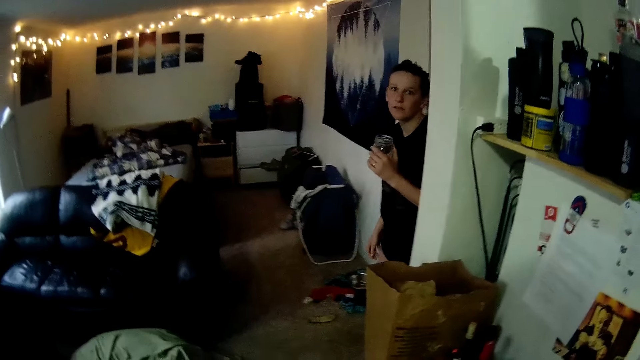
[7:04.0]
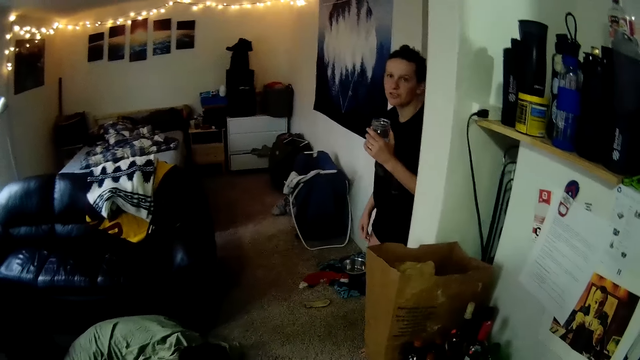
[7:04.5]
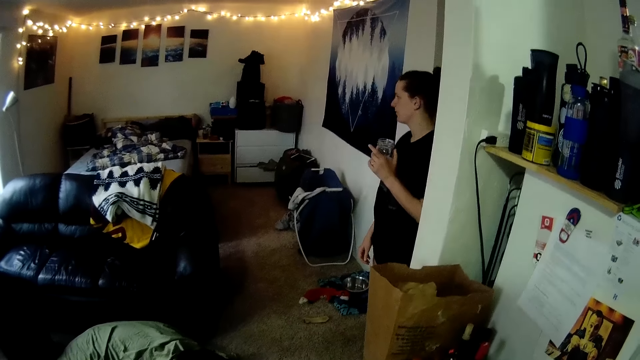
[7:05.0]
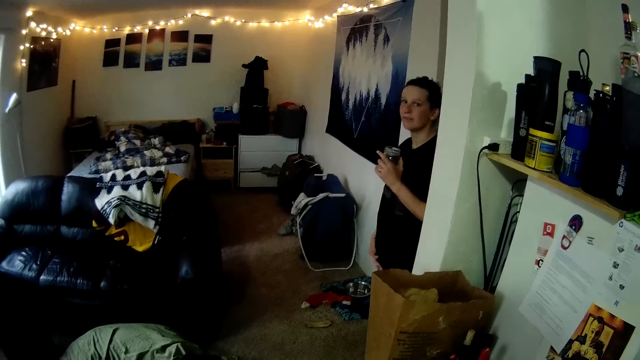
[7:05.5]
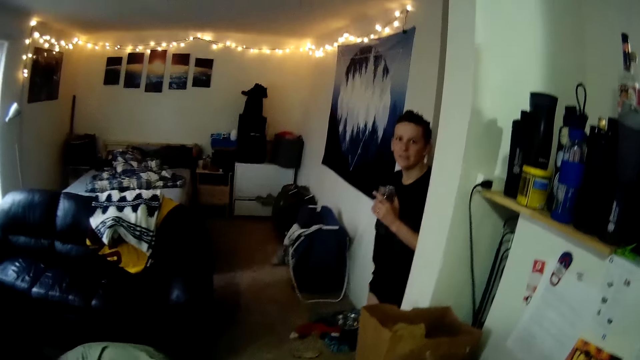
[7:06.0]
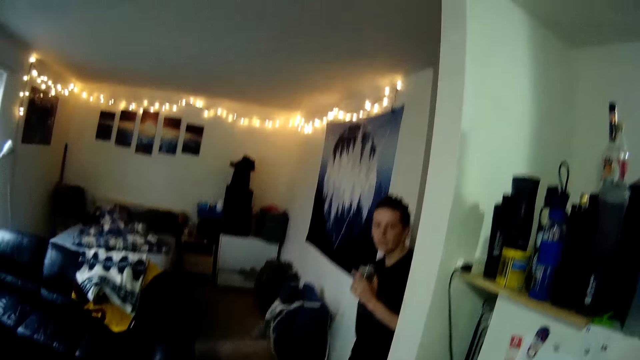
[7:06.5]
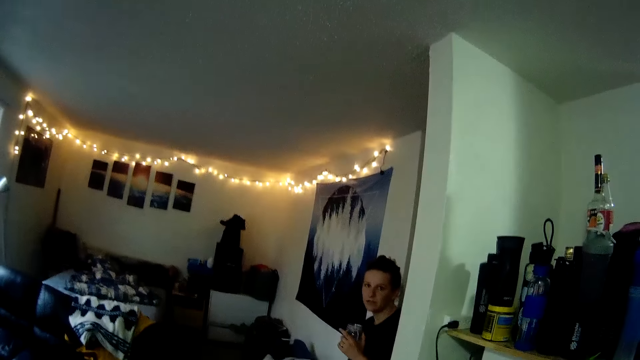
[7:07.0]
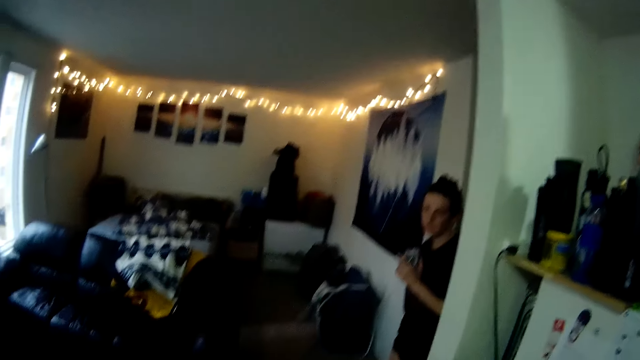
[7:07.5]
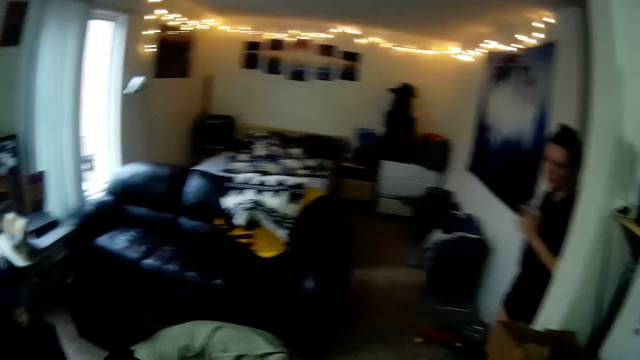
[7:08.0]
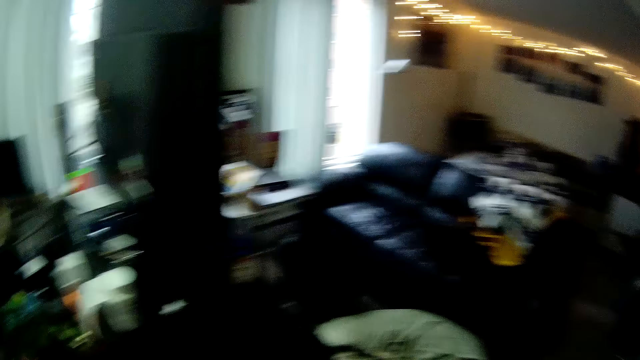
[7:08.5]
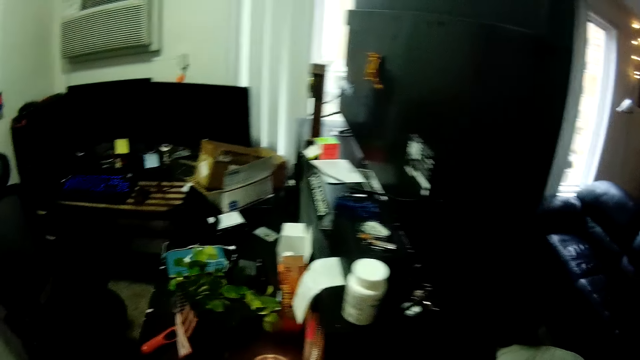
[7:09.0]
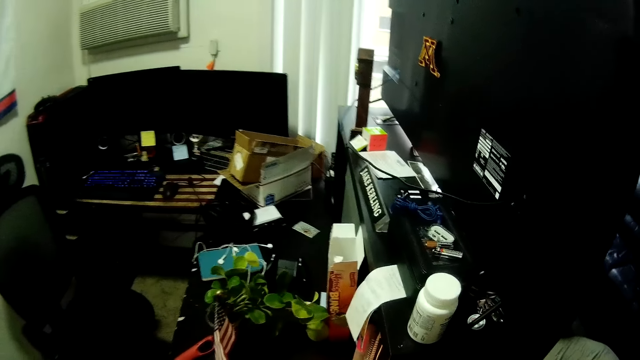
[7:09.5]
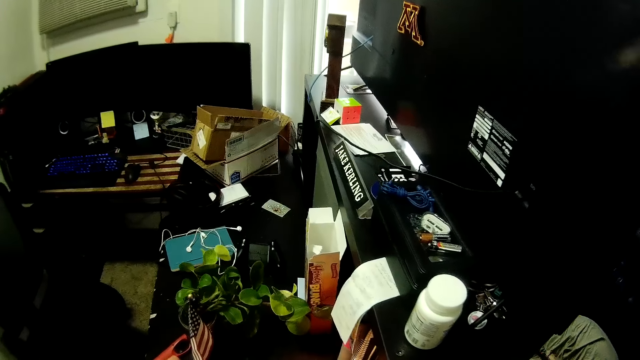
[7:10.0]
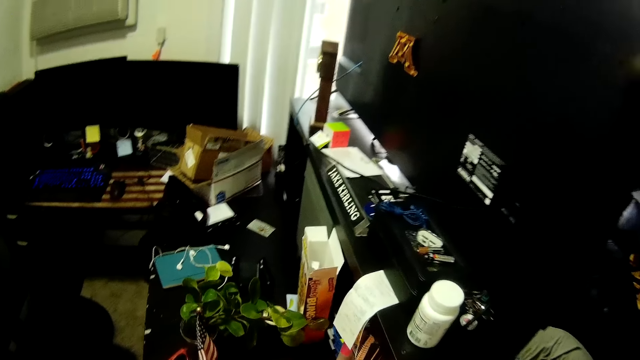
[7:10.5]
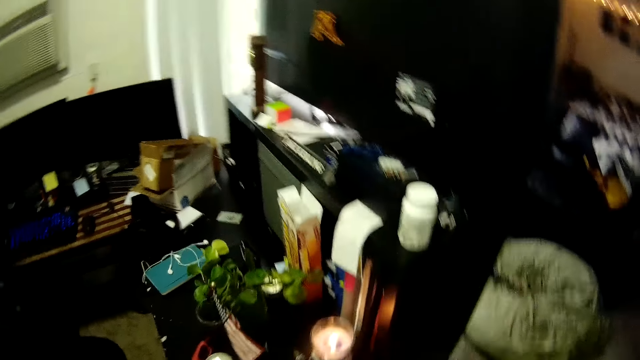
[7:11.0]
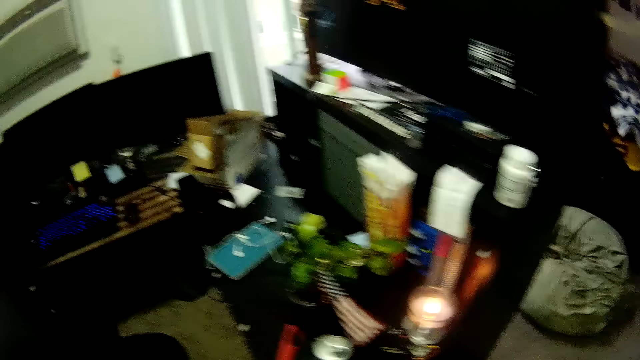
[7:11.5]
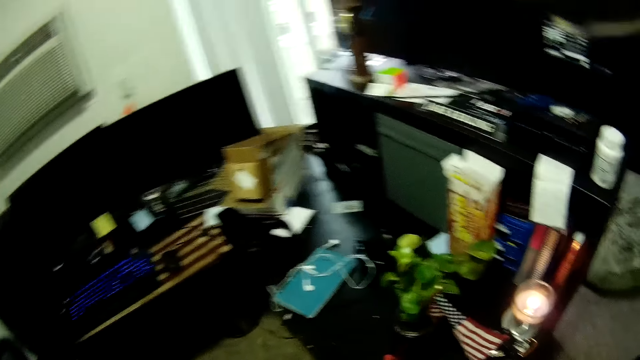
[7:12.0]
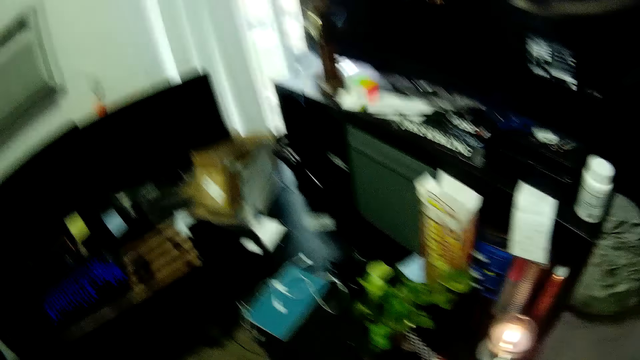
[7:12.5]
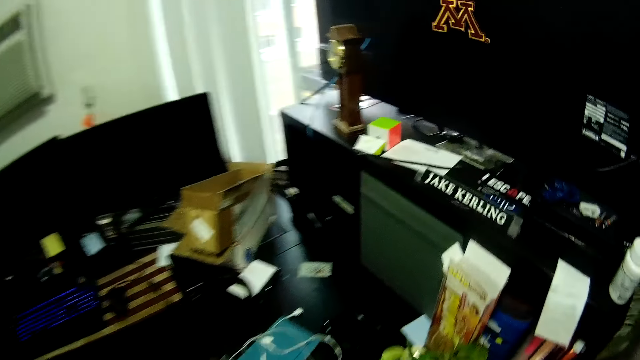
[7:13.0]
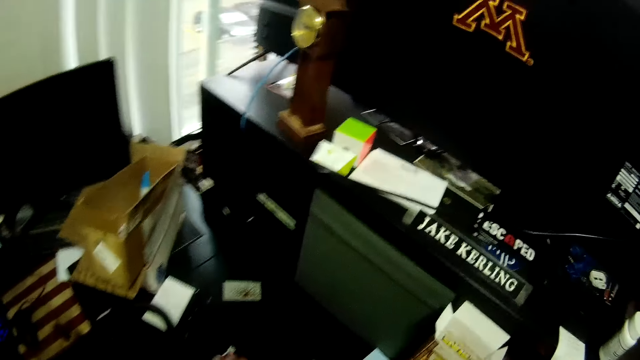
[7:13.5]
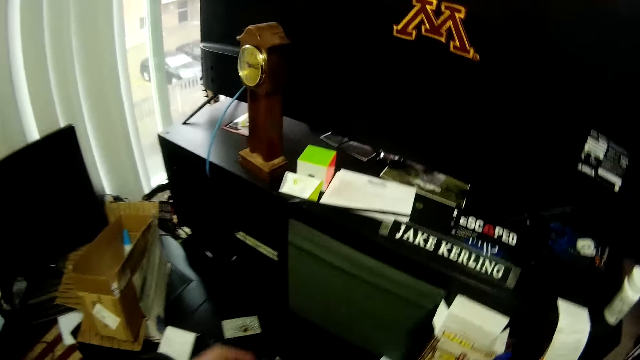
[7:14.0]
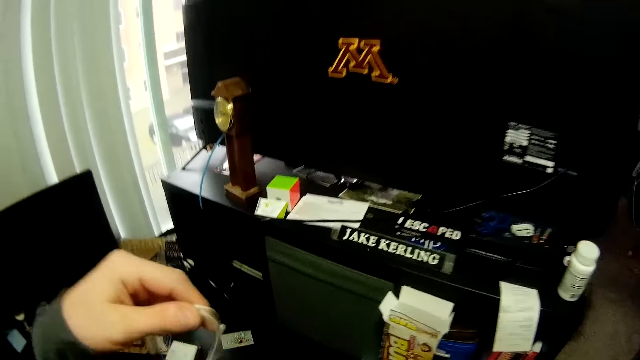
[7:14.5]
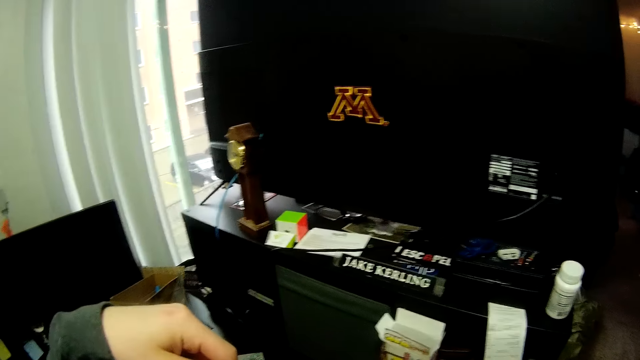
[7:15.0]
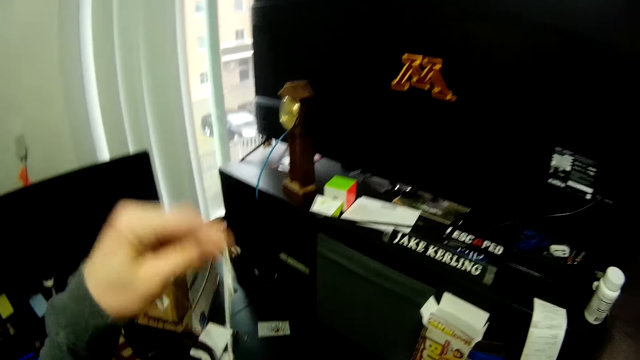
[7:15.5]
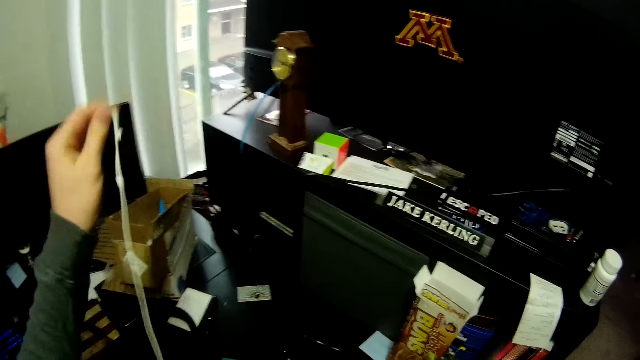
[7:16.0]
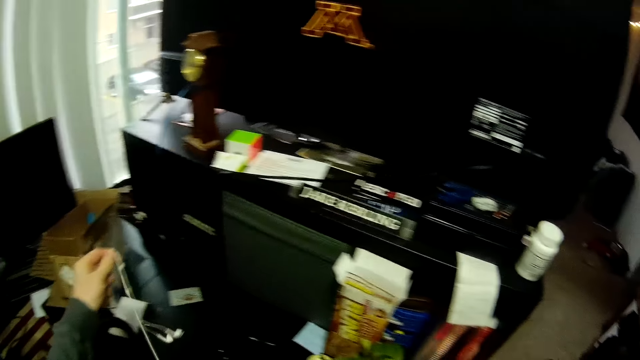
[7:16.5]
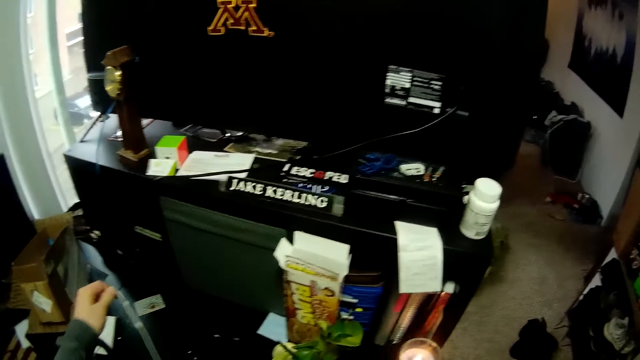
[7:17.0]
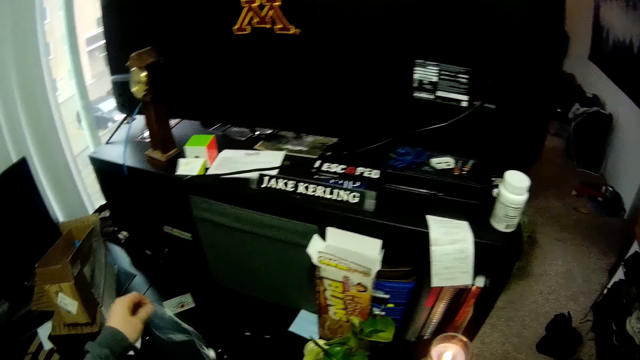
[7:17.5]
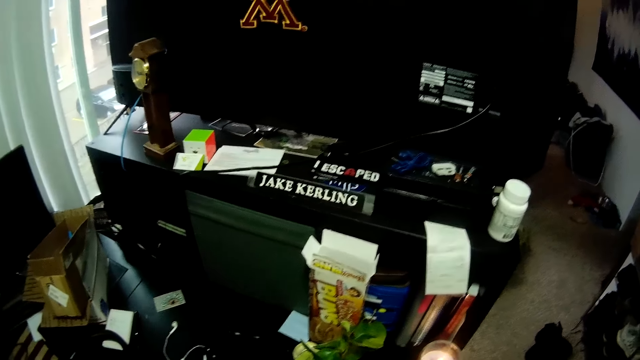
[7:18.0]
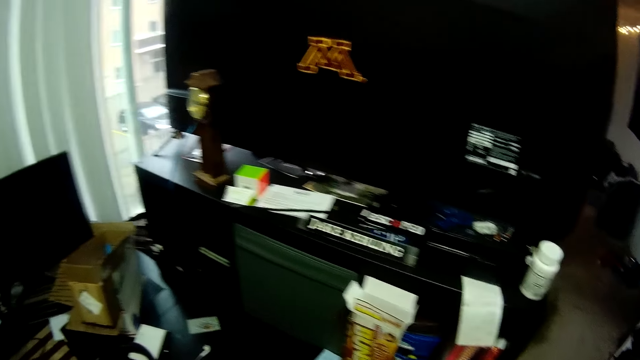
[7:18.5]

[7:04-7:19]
The woman holds a glass. She talks to the camera wearer. The camera wearer looks at the back of the television. He picks up earphones. He stretches an earpiece with his hands.

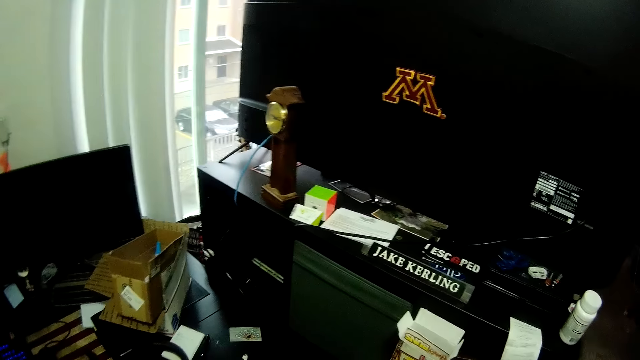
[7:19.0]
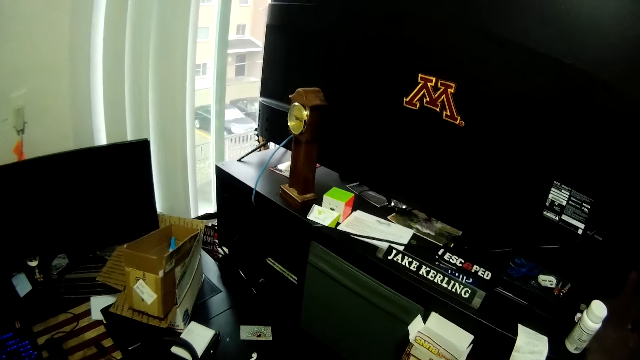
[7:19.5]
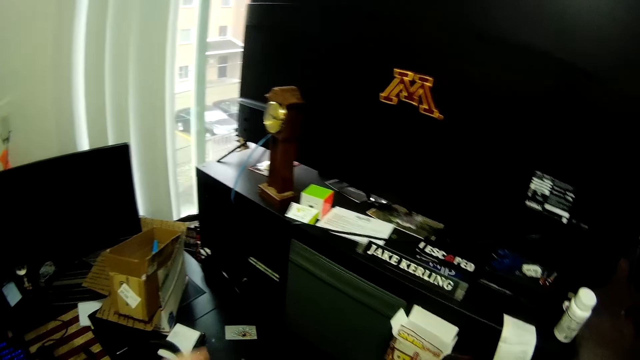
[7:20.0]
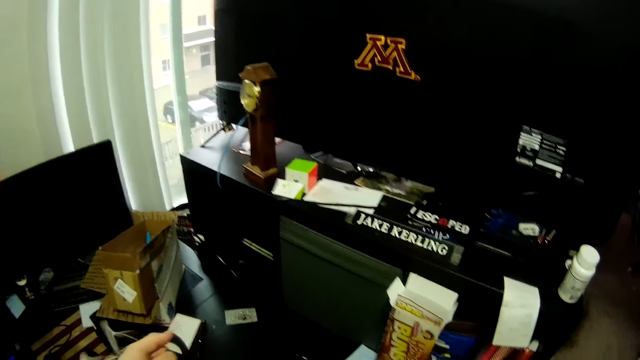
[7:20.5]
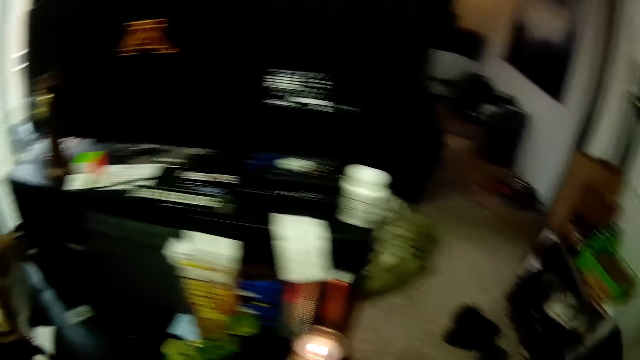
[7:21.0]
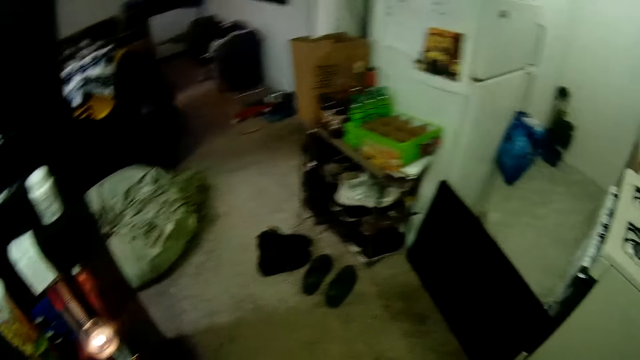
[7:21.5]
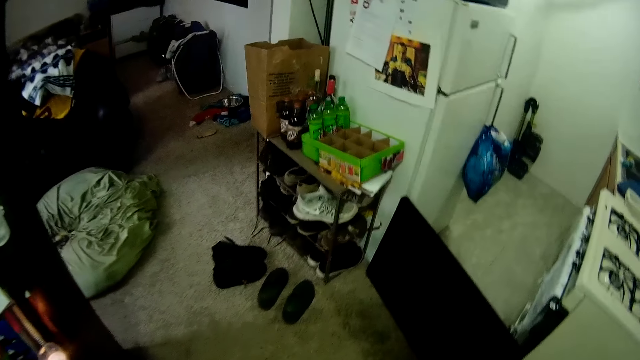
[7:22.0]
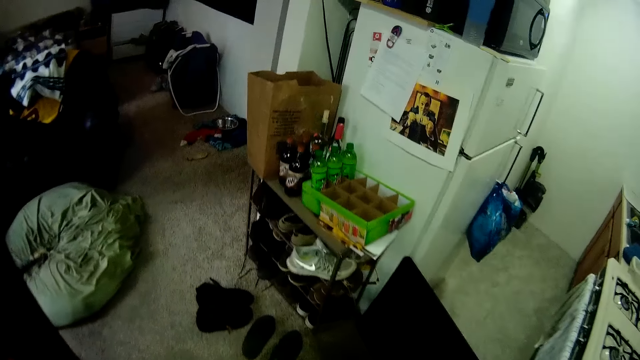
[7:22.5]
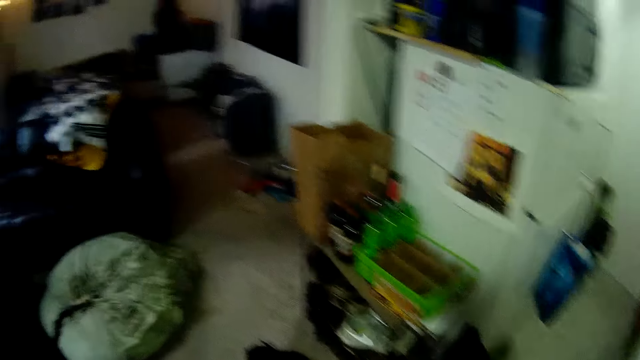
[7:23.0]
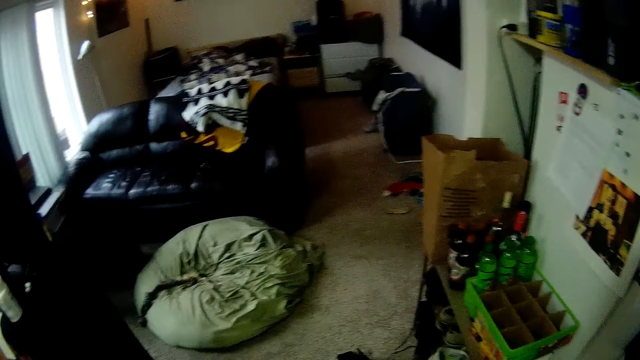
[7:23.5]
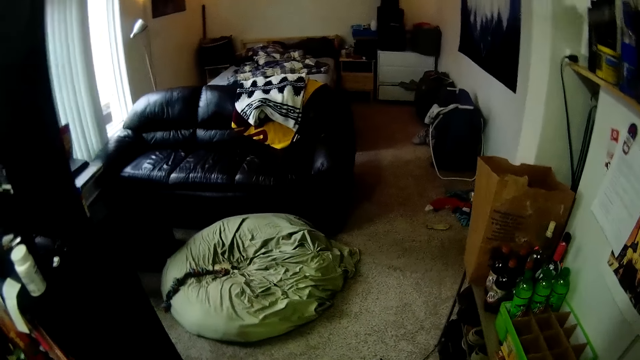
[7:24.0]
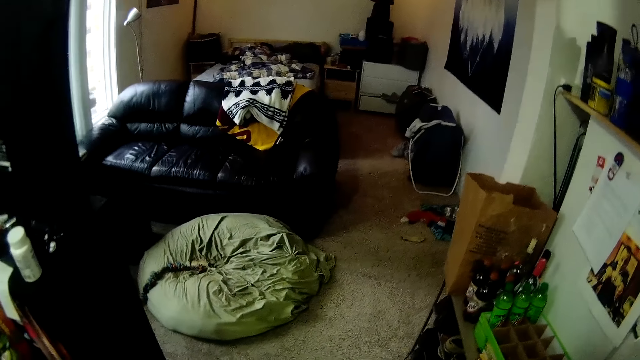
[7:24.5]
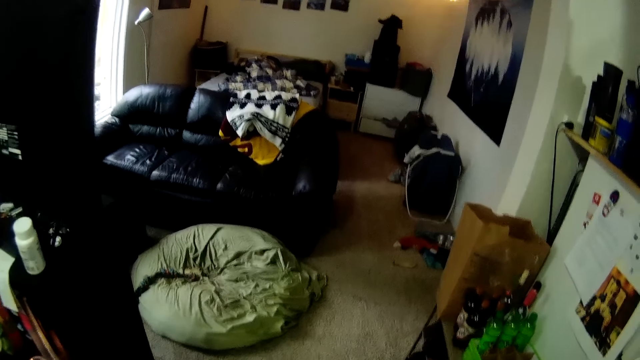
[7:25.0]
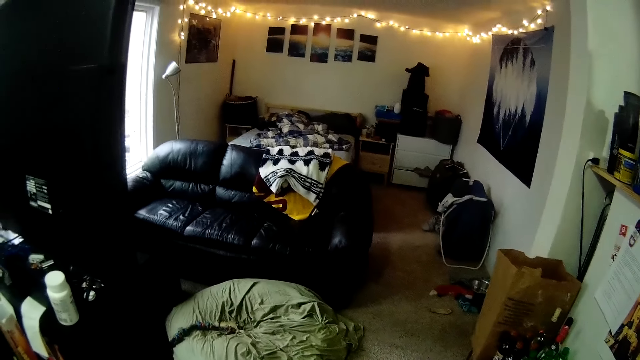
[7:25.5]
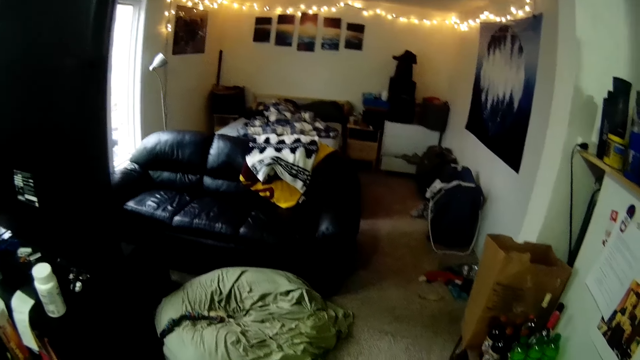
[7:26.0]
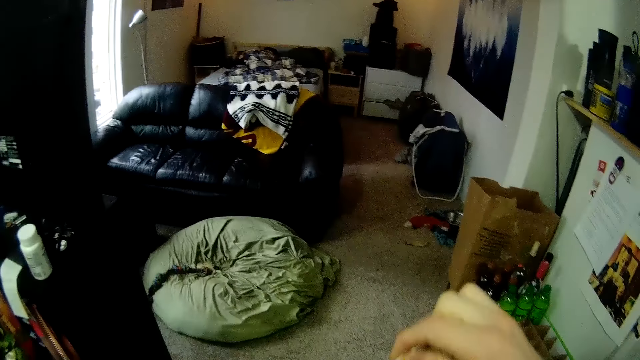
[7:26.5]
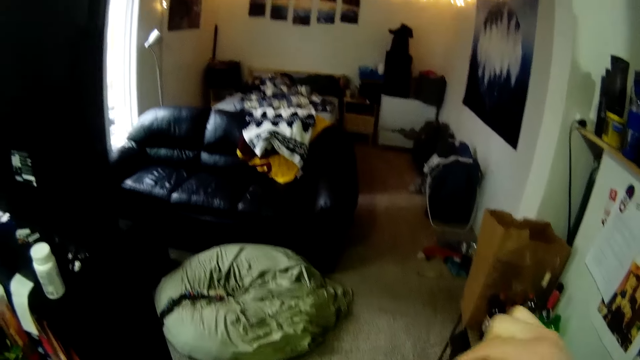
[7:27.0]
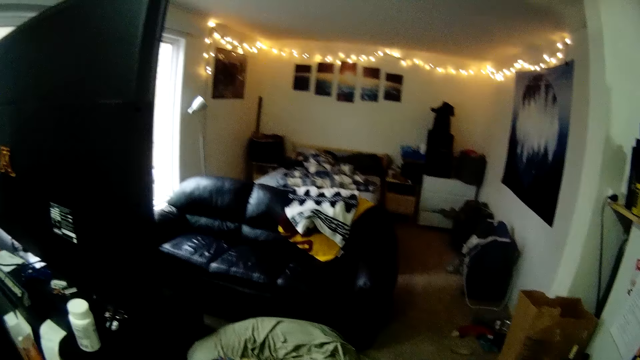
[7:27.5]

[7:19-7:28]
The camera wearer straightens the earphones.
